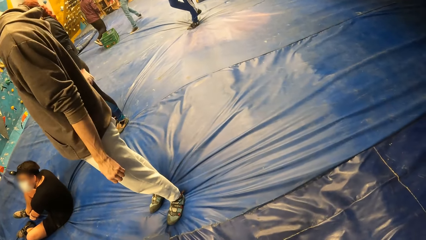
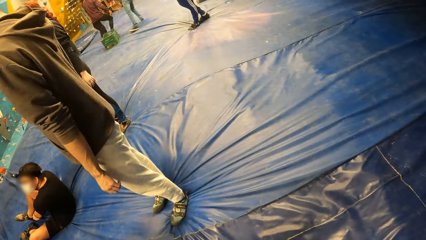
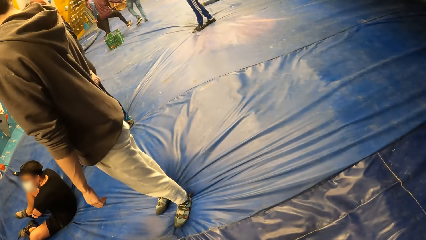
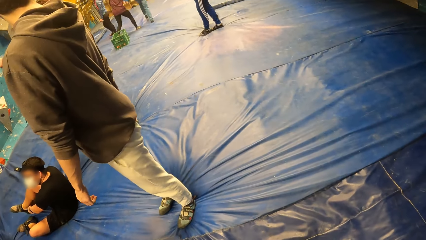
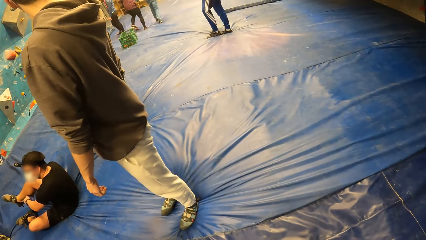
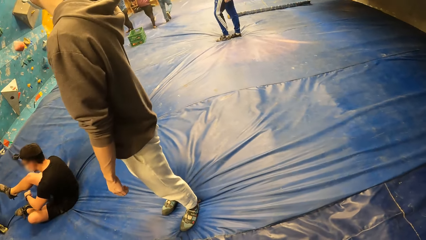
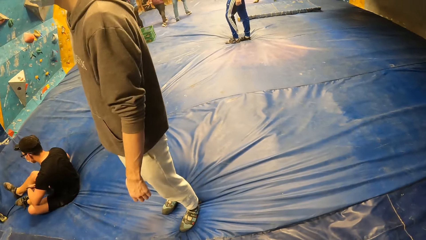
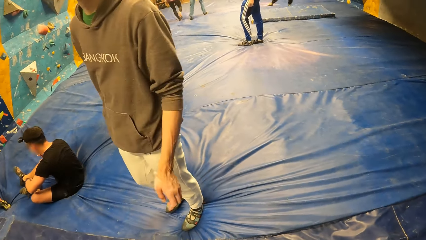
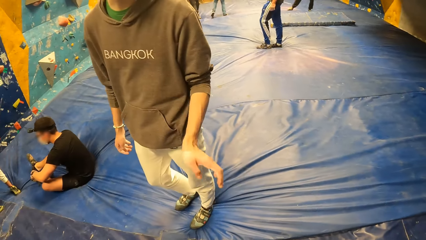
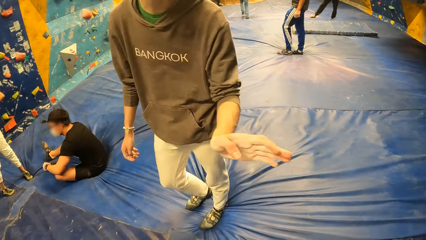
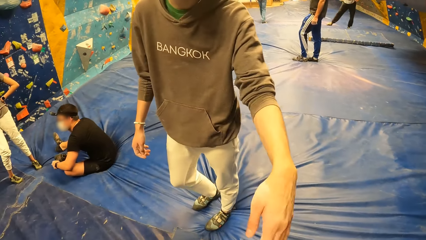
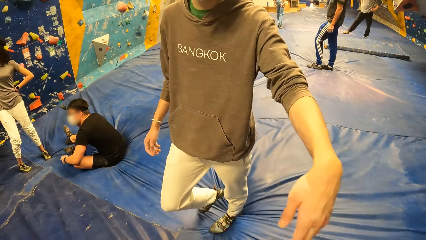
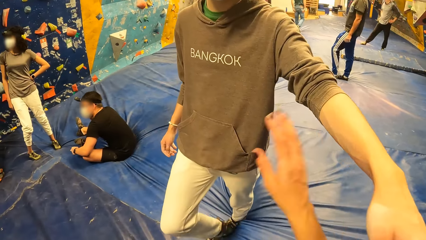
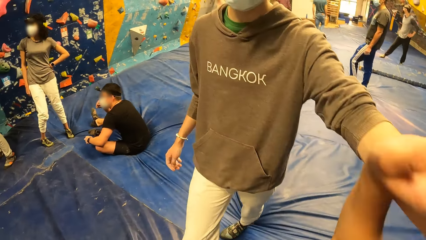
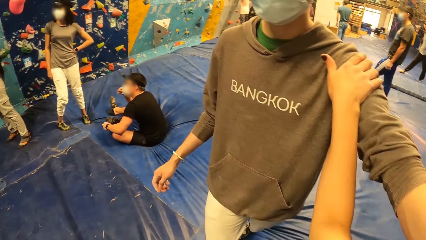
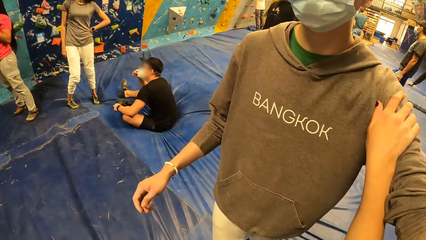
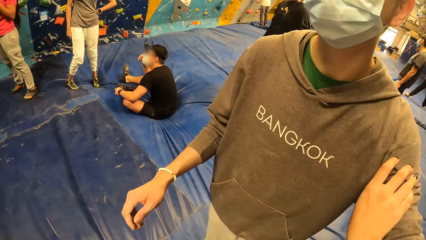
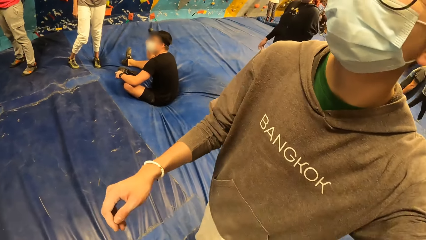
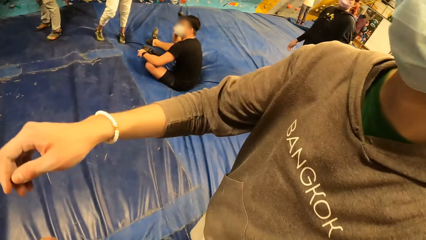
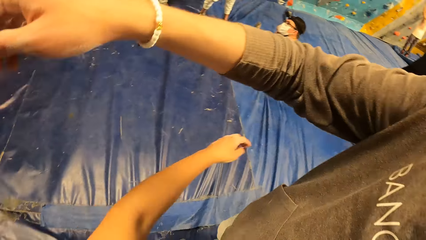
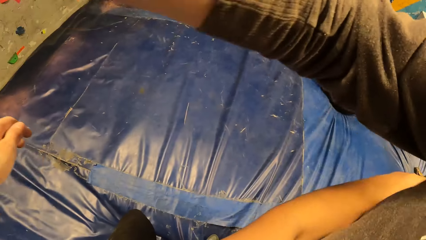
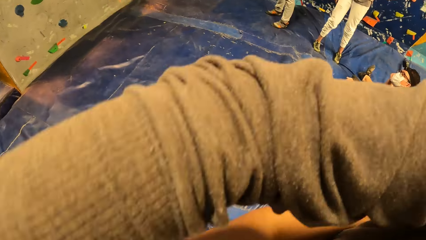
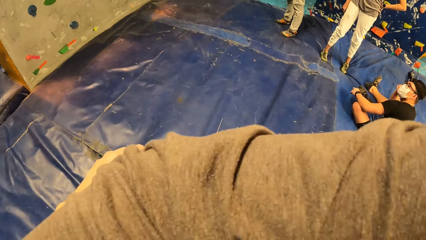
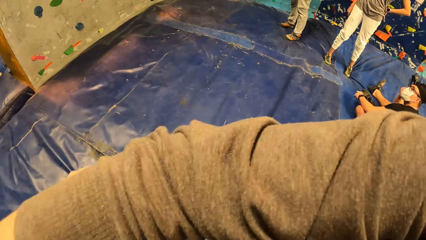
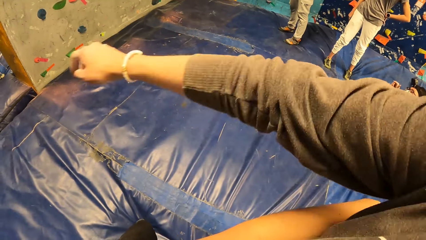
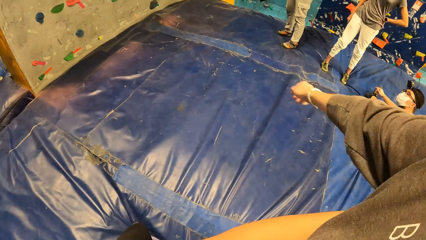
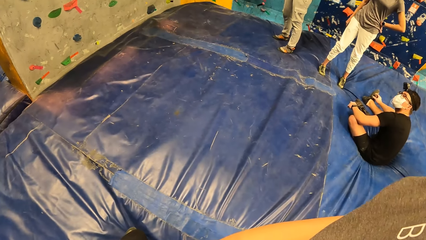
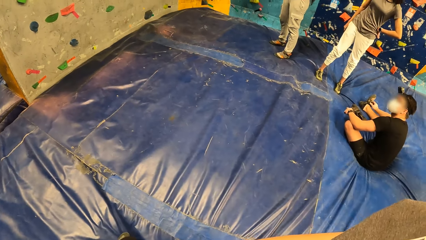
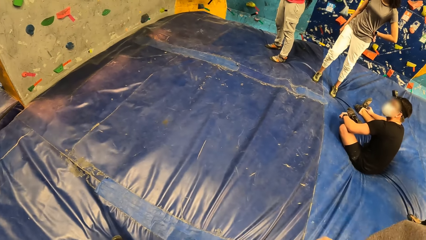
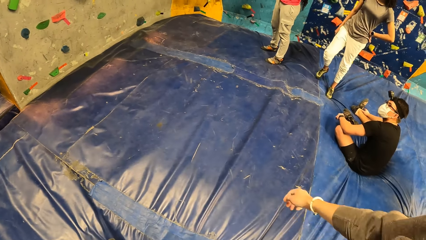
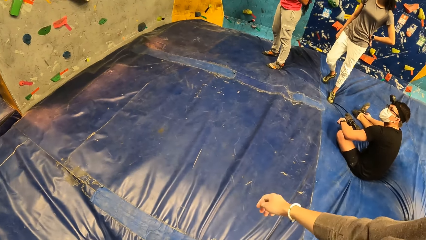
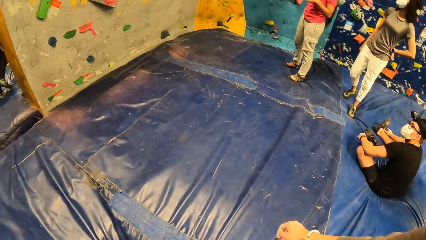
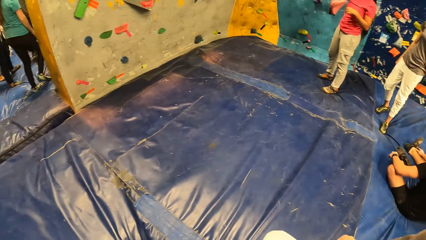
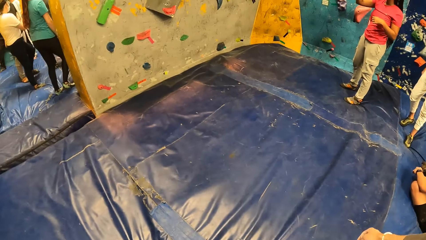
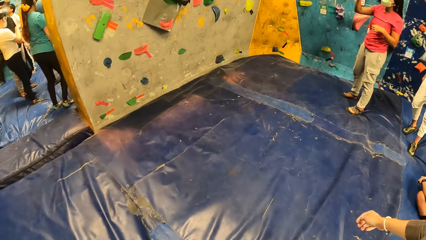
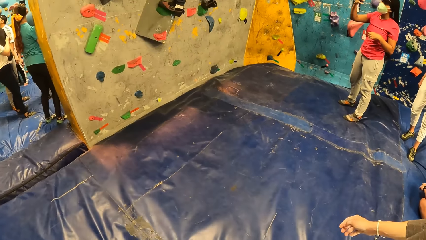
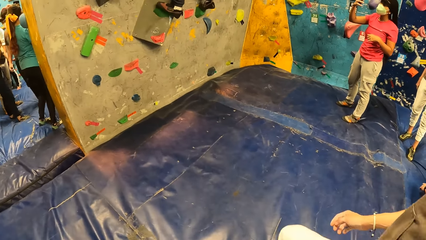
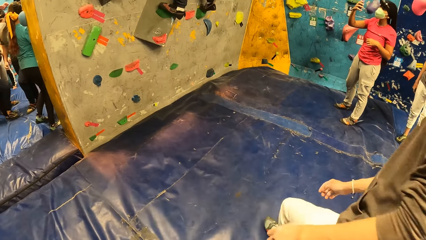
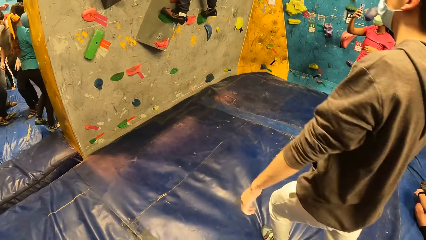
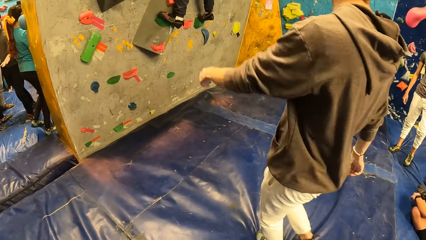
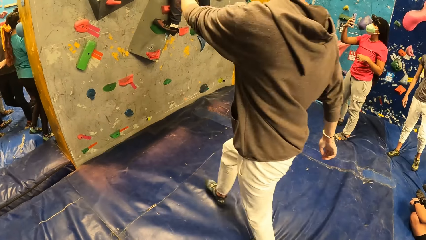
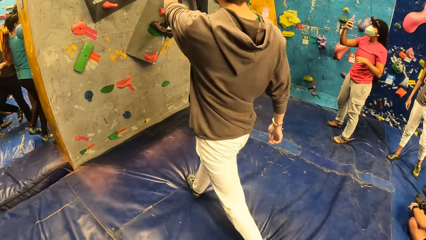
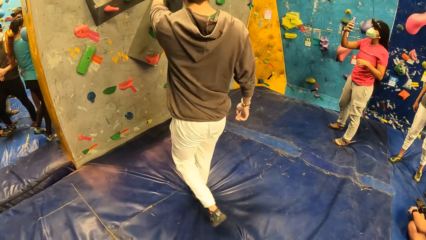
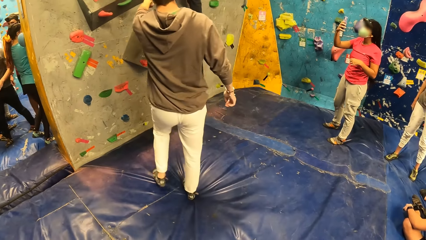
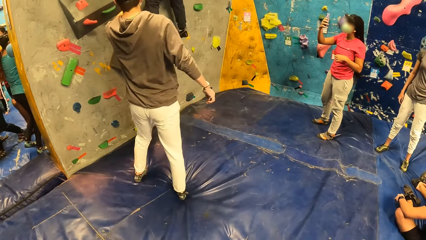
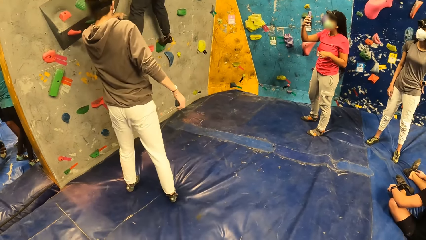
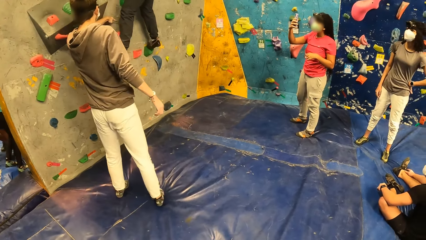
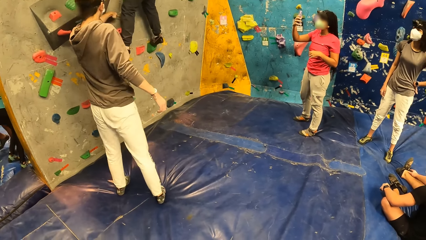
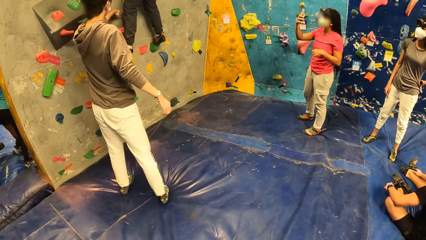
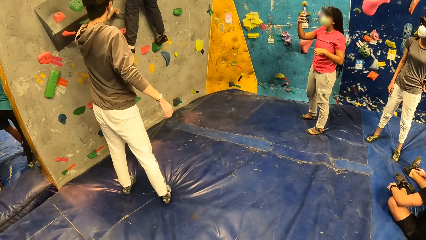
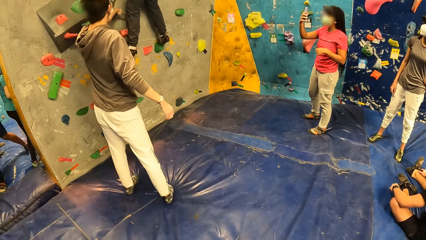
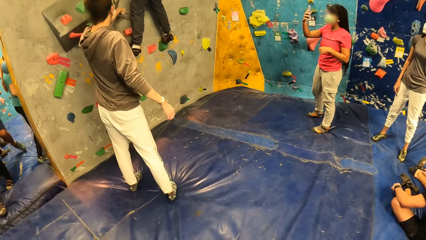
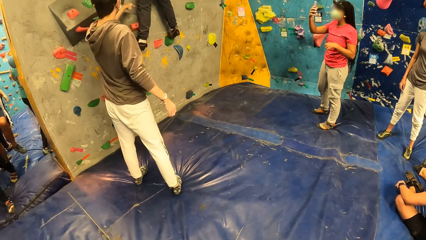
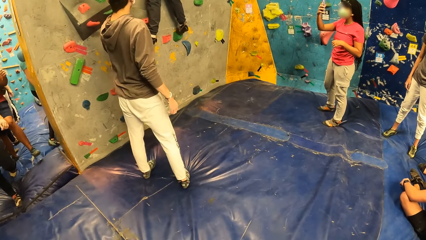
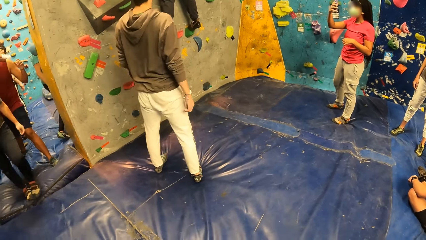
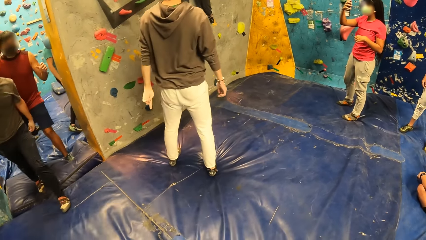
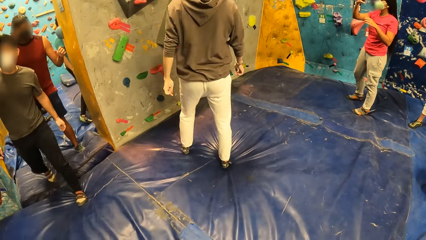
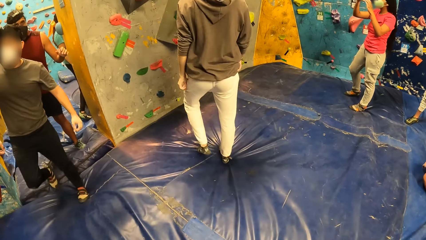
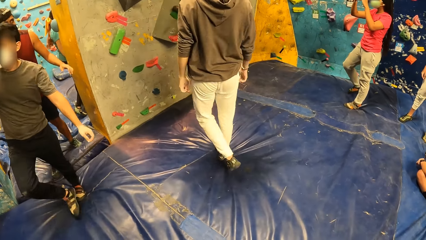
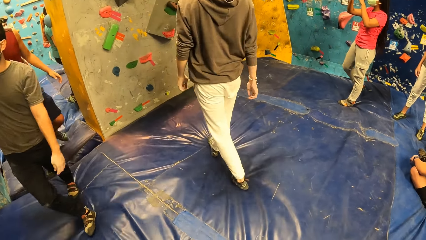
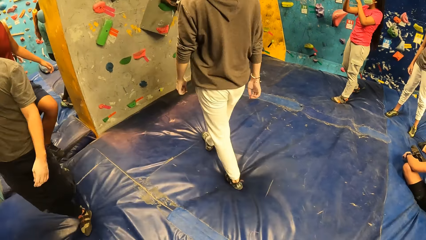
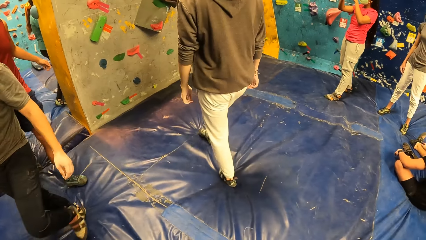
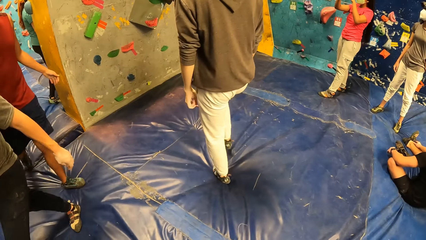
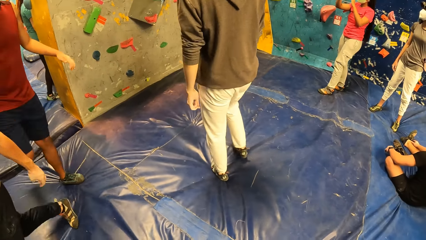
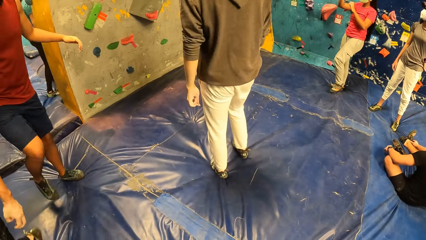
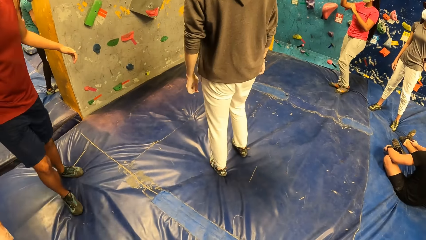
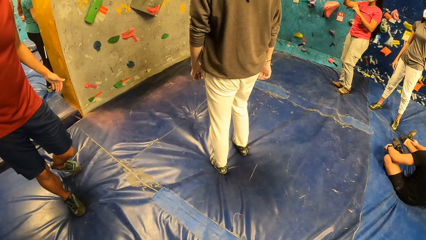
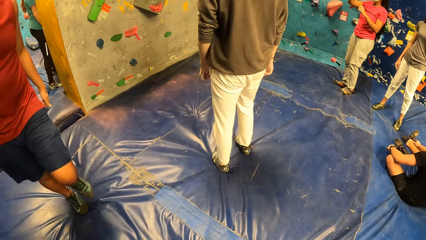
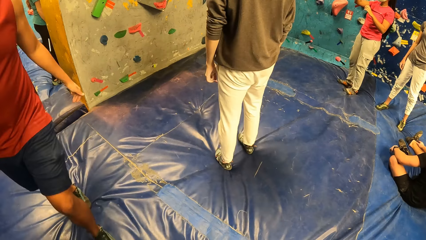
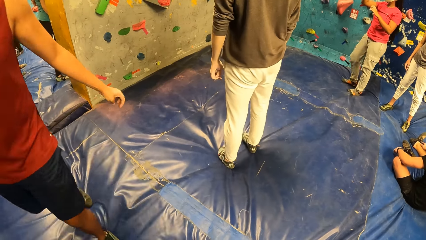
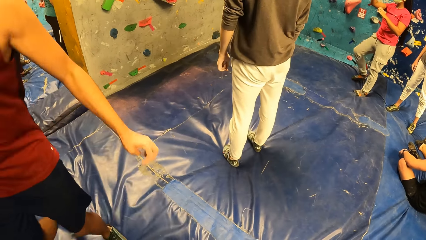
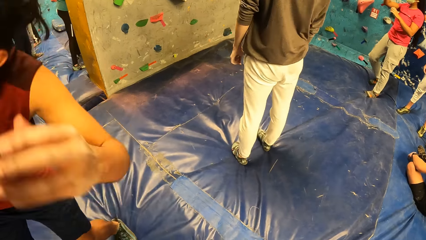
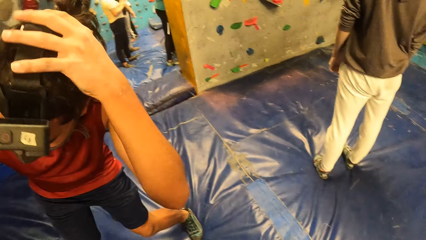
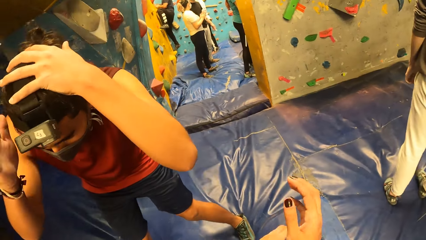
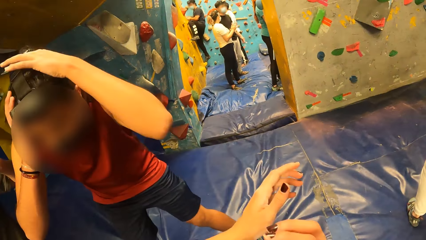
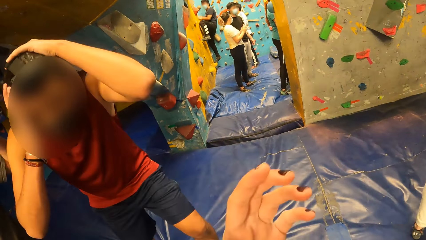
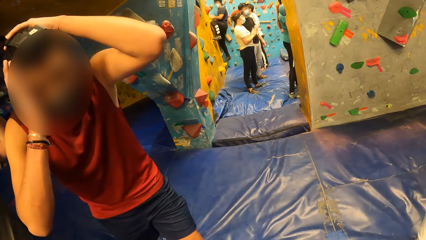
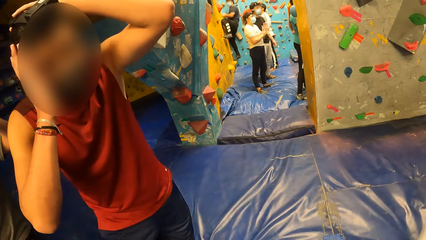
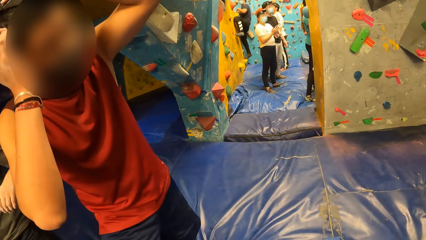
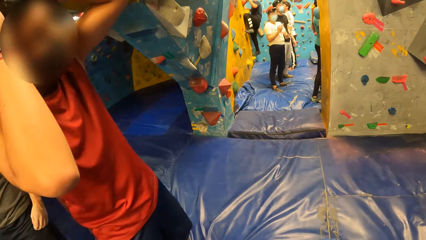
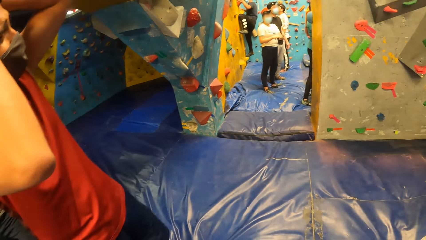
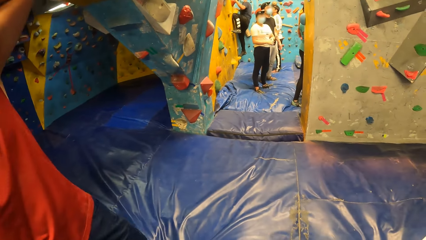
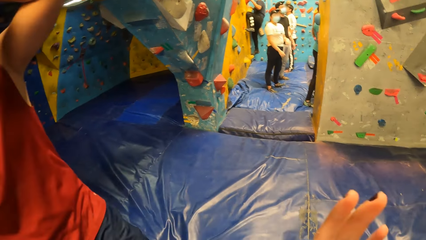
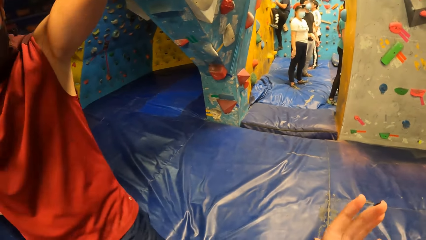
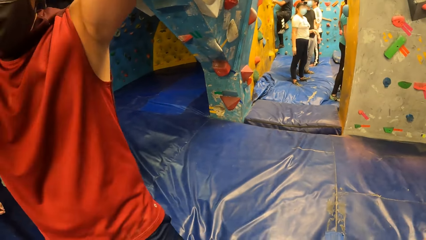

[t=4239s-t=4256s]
The camera wearer interacts with a man. They touch the man. They hug the man. The man walks away. The man interacts with a woman. Another man touches his head.
